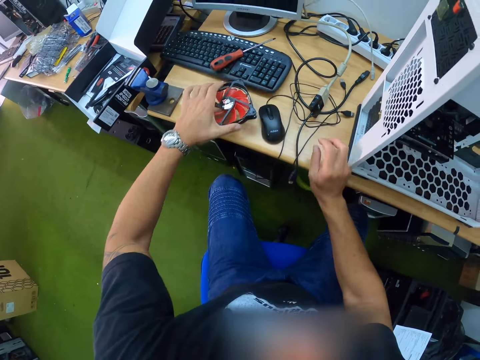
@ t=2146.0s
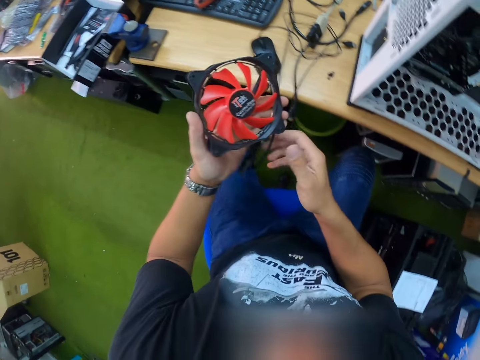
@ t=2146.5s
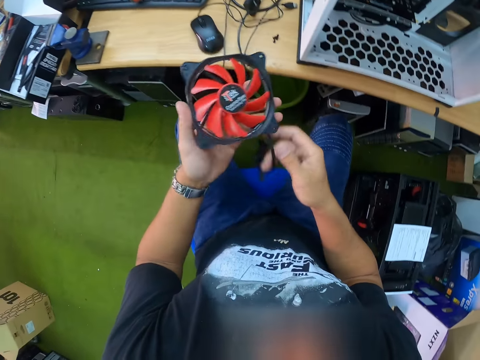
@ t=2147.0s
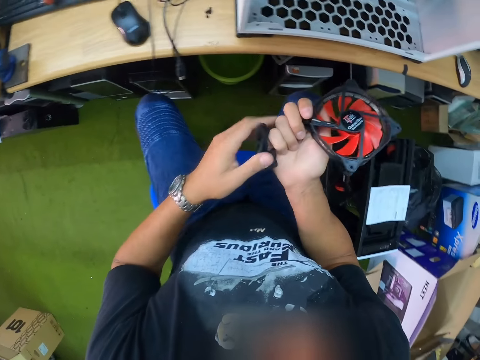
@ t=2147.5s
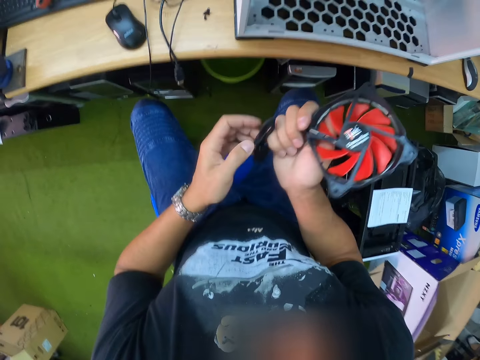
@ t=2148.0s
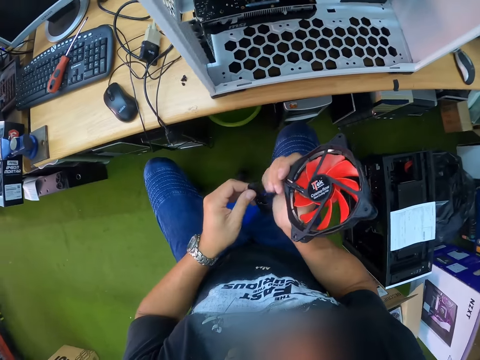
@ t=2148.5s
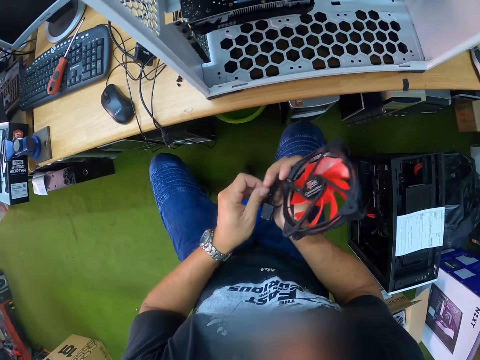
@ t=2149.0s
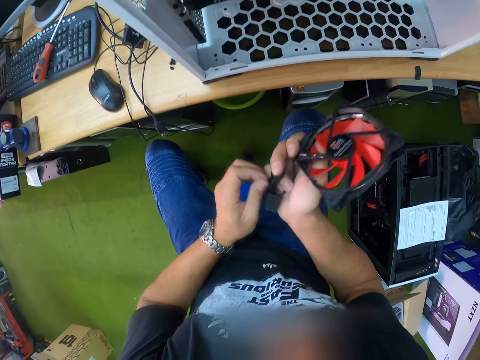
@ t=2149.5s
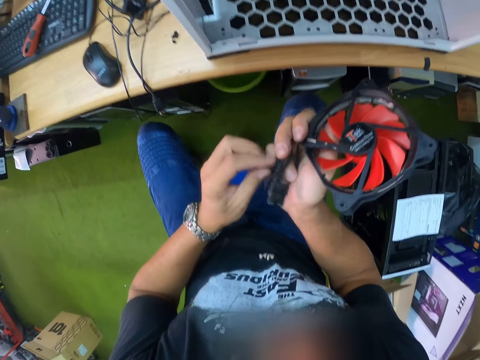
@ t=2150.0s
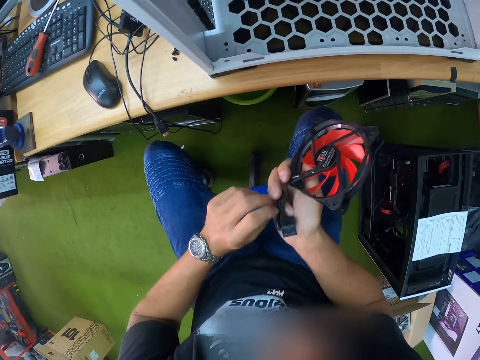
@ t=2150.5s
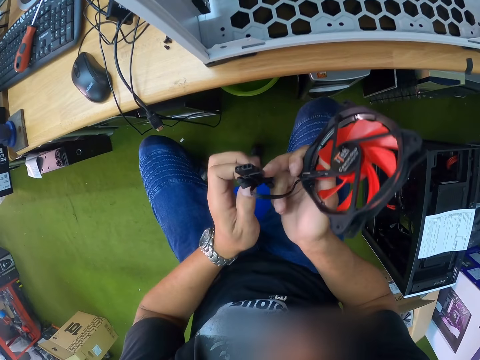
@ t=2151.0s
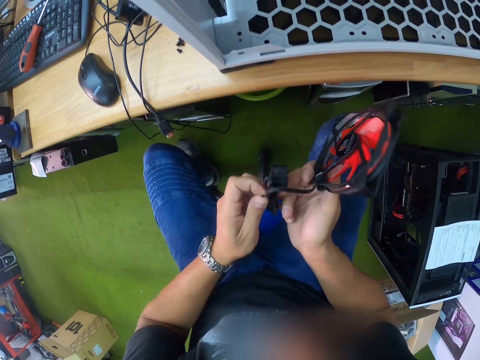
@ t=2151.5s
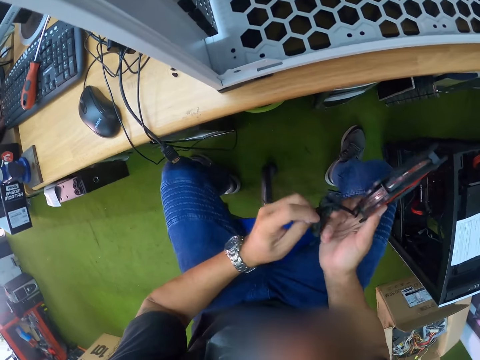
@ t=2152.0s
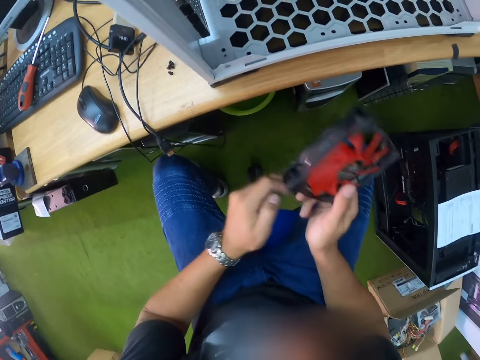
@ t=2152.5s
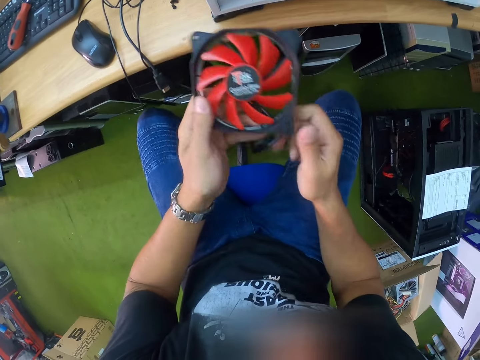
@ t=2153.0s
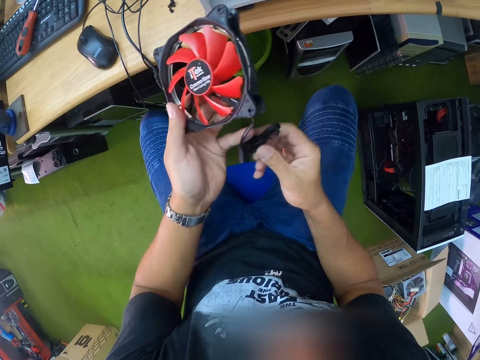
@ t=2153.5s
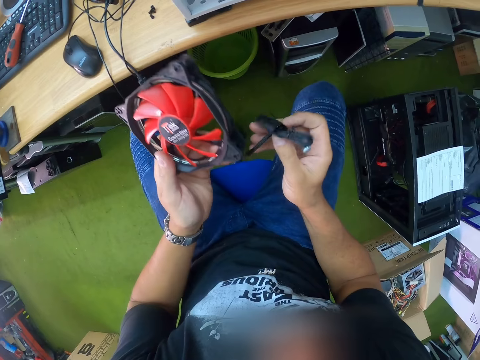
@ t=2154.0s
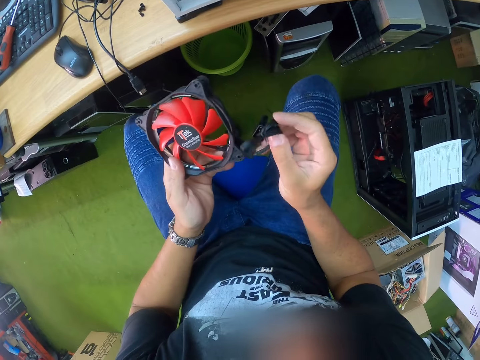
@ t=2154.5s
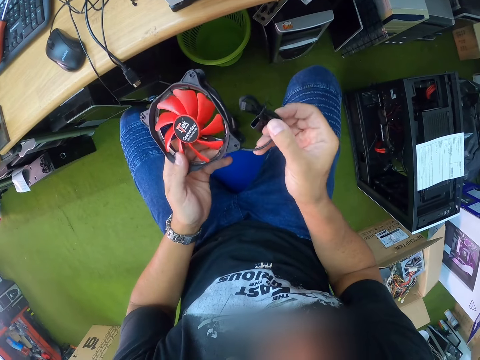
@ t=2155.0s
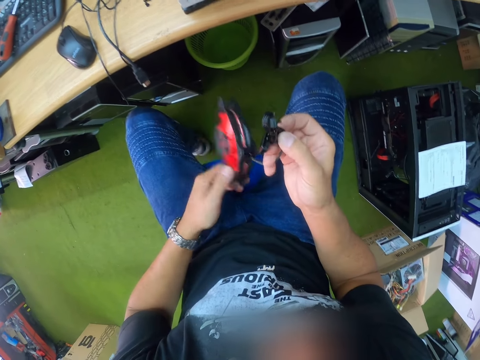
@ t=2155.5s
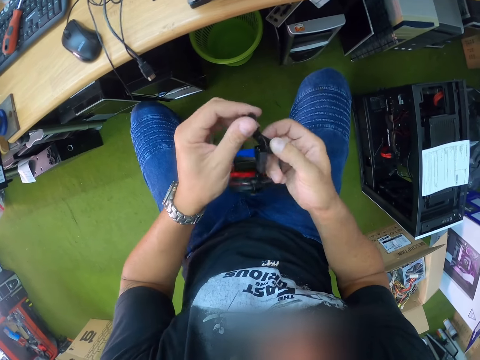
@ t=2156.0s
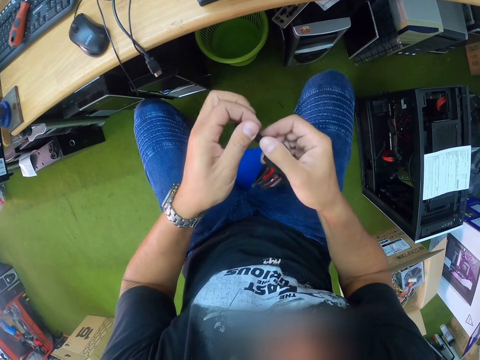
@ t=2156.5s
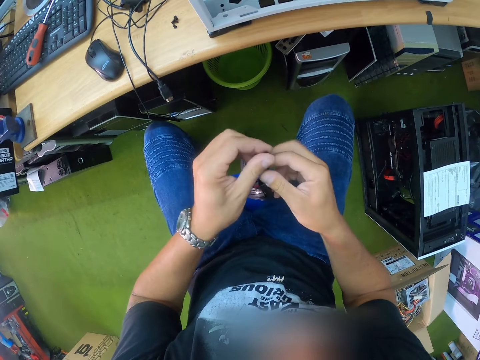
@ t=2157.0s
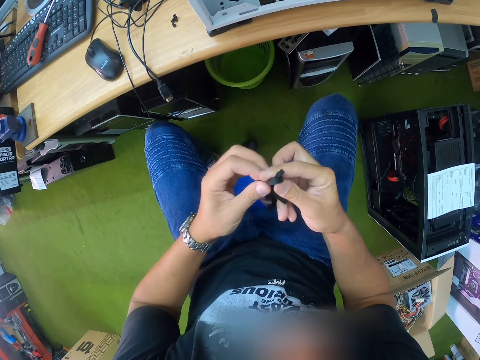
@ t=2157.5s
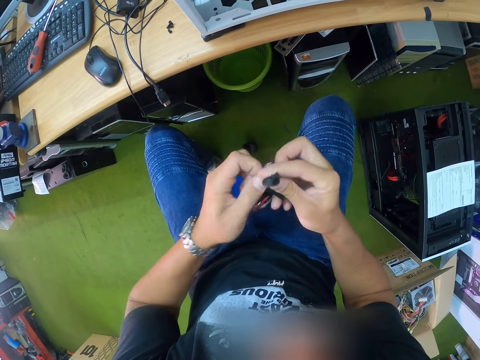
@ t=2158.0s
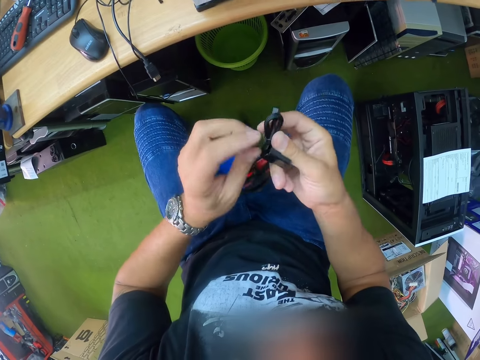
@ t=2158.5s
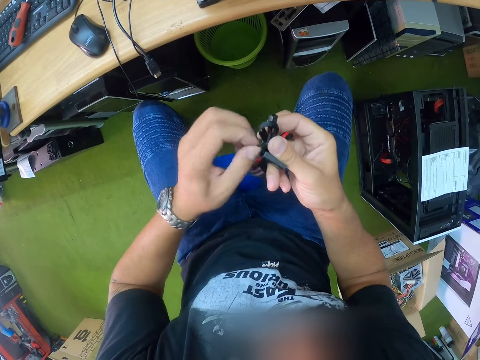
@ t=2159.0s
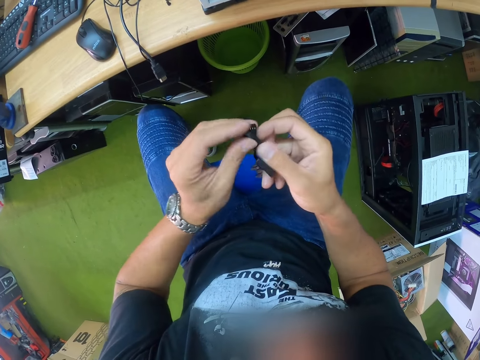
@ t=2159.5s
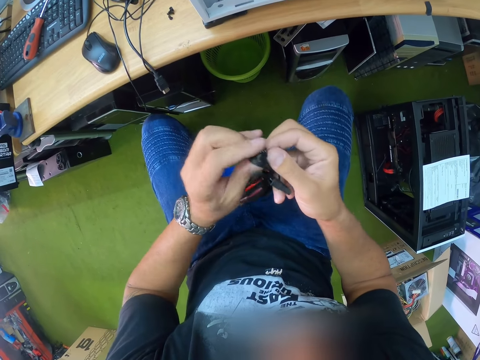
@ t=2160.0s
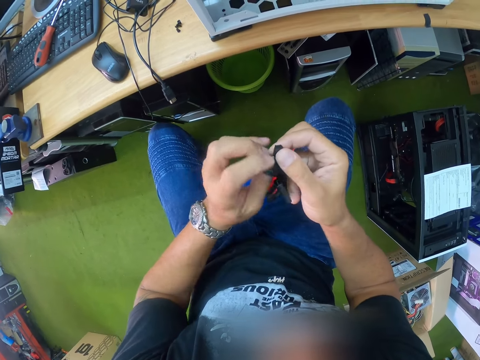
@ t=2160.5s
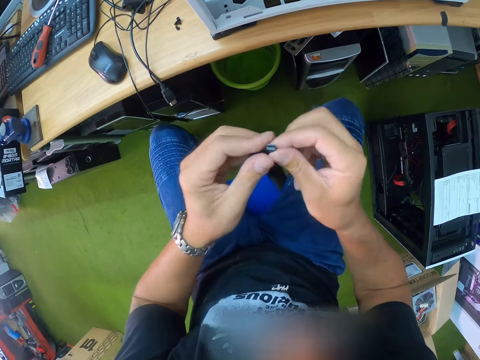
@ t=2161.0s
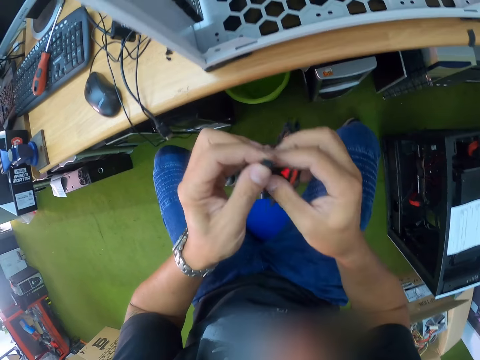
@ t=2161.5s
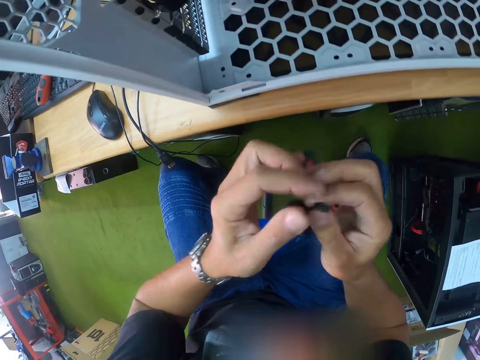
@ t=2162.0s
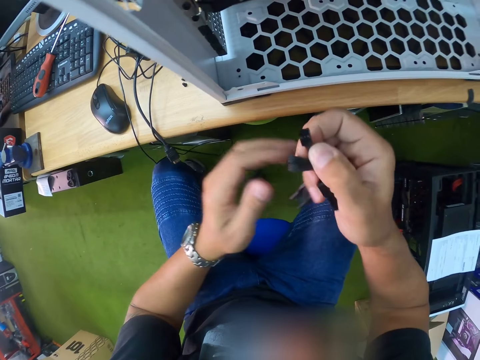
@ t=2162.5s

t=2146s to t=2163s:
The camera wearer picks the heat sink or CPU fan on the table with his left hand. He holds a cable on the CPU fan with his other hand. He passes the heat sink from his left hand to his right hand. He unfolds the CPU fan cable with his other hand. He adjusts the heat sink with both hands. He passes the heat sink from his right hand to his left hand. He holds the CPU fan cable with the other hand. He adjusts a wire. He drops the CPU fan while holding the cable. He unfolds the CPU fan cable. He holds the cable of the computer fan.

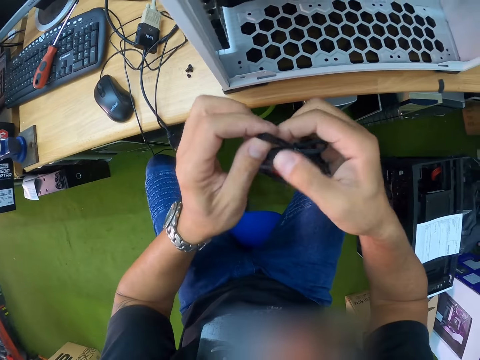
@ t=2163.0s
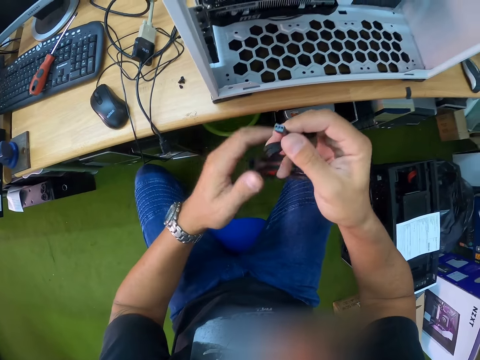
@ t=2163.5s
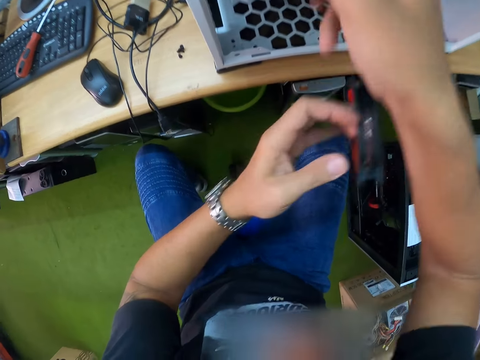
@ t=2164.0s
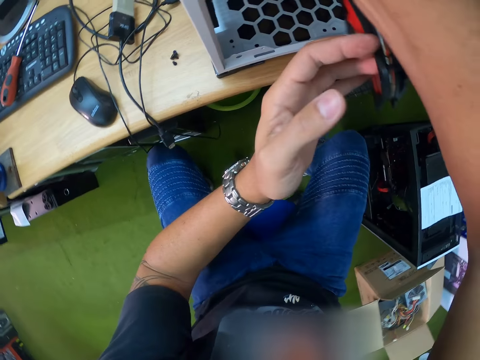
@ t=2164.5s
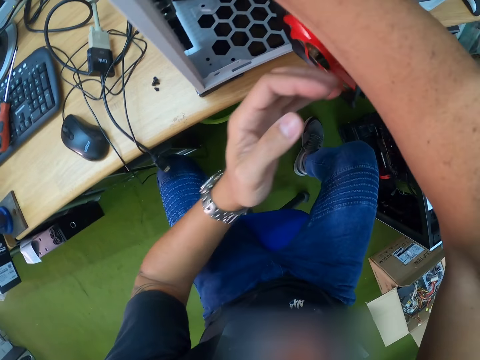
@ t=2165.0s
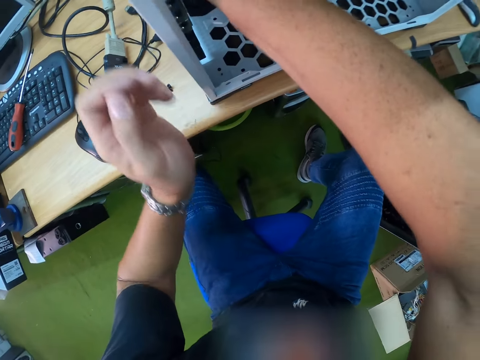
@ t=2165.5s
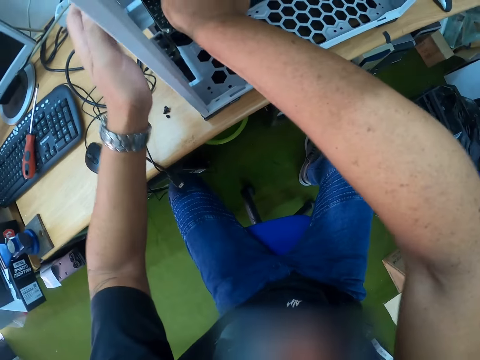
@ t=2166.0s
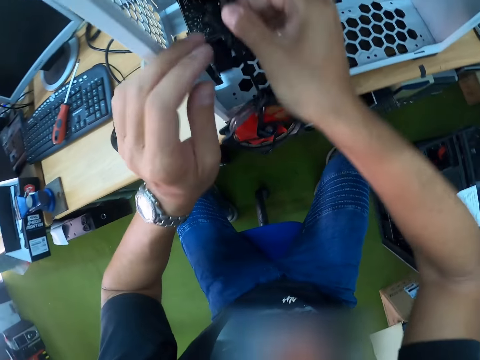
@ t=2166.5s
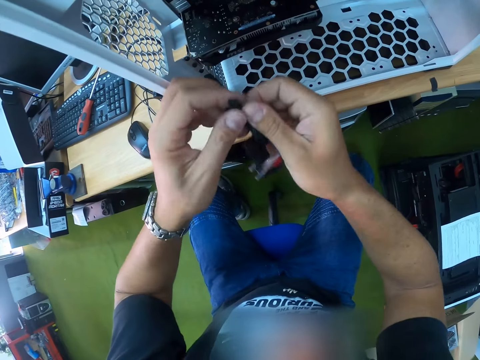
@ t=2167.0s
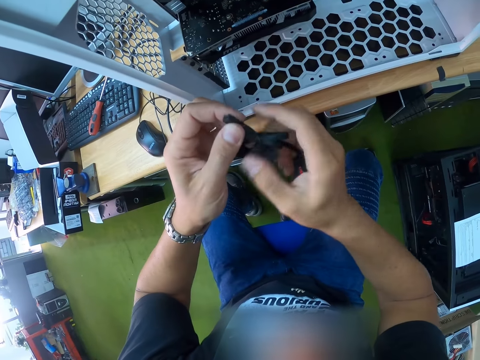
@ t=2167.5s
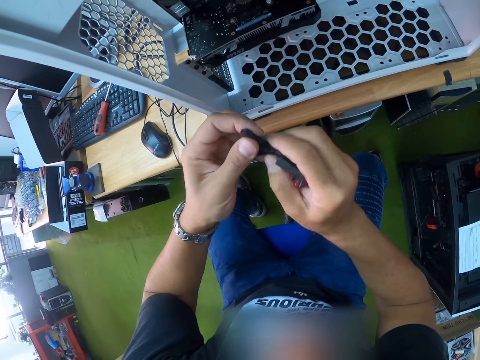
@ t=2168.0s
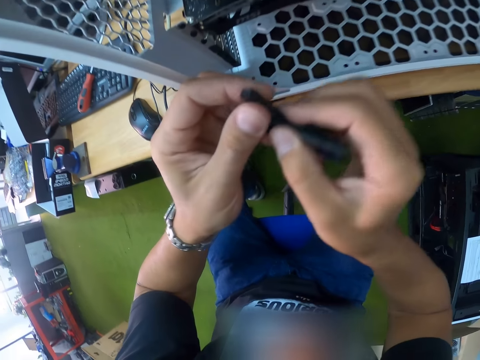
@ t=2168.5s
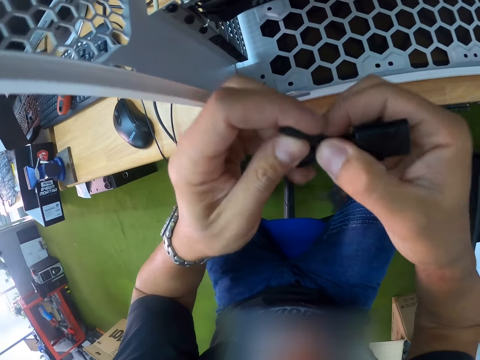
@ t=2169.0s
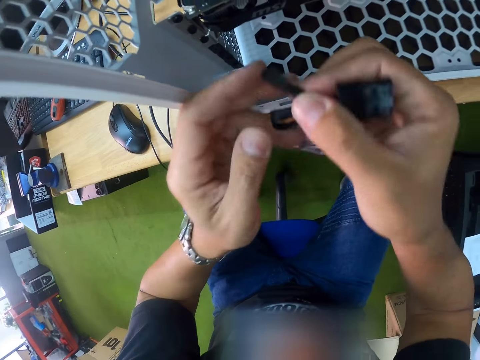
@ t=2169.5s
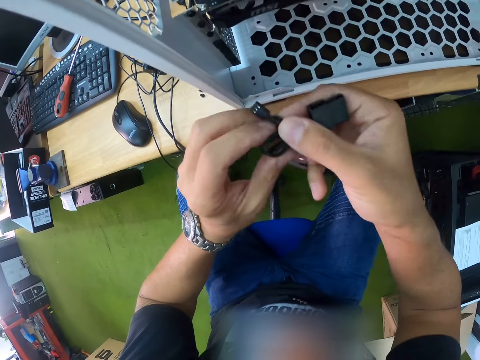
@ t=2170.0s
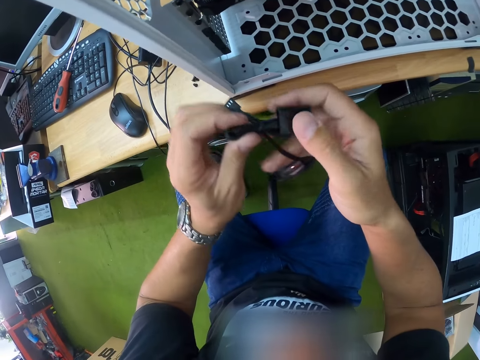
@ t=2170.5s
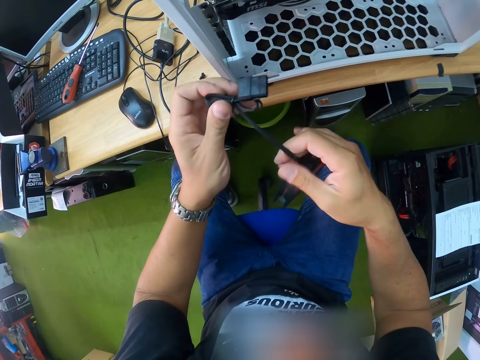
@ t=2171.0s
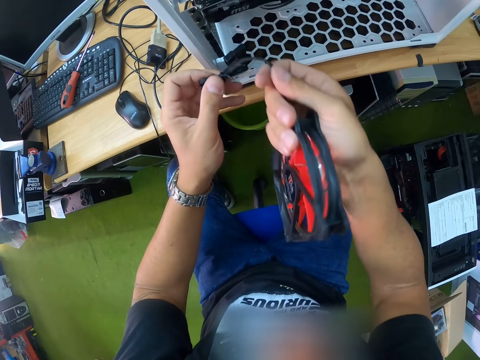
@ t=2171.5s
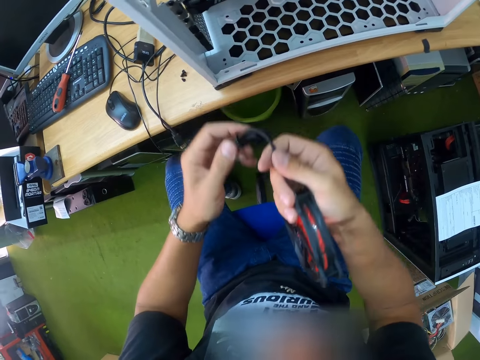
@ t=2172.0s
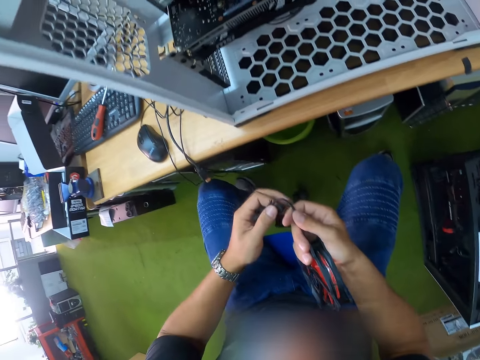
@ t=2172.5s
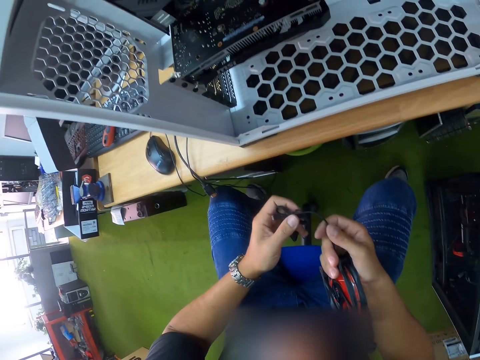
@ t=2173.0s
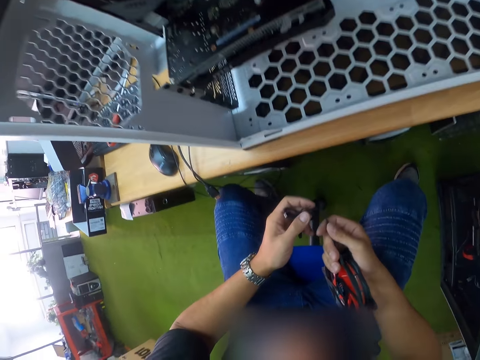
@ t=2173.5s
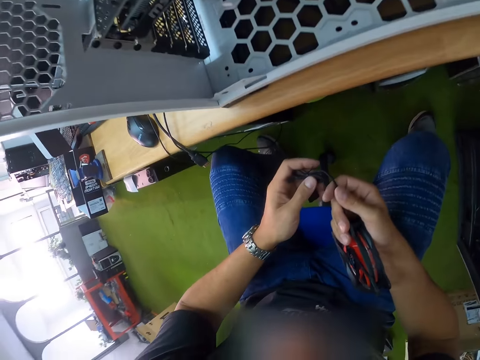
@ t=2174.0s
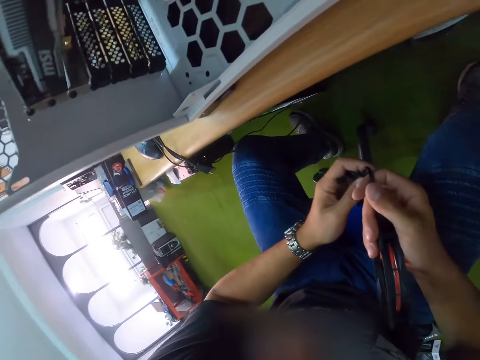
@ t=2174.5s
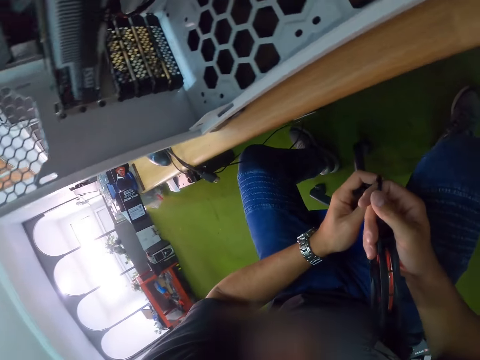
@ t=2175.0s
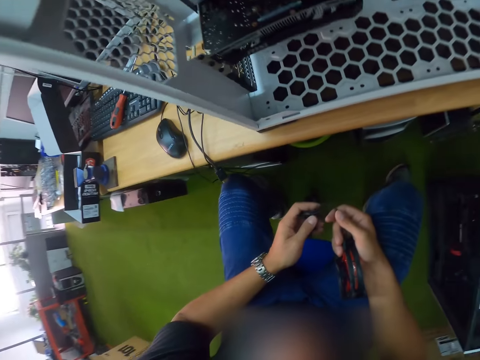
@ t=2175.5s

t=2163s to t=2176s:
The camera wearer inserts the hard drive into the CPU with his right hand. He holds the hard drive with both hands.
